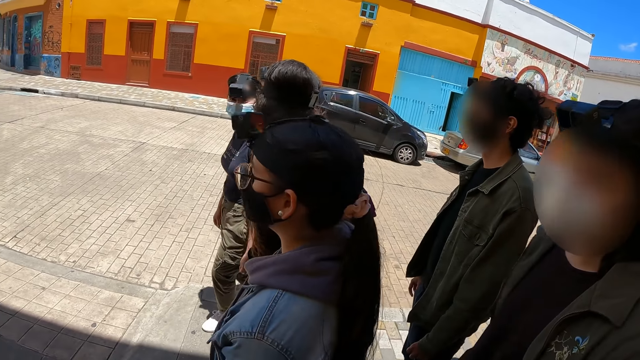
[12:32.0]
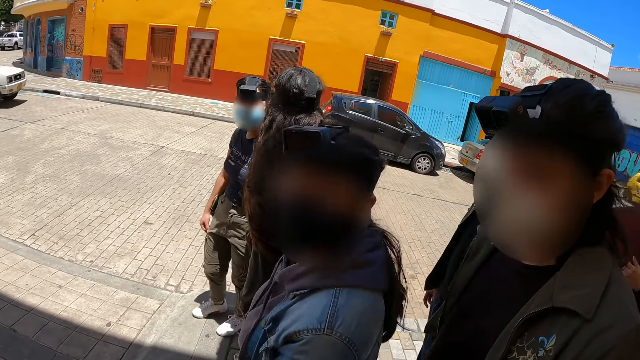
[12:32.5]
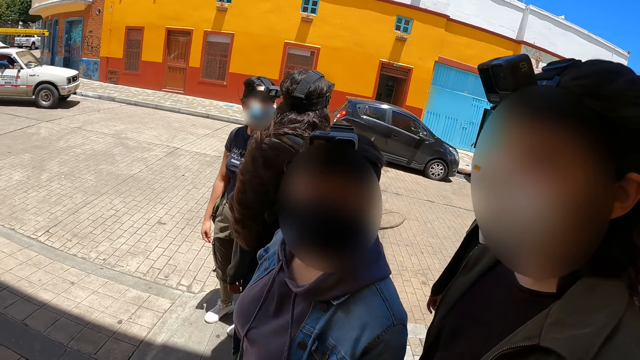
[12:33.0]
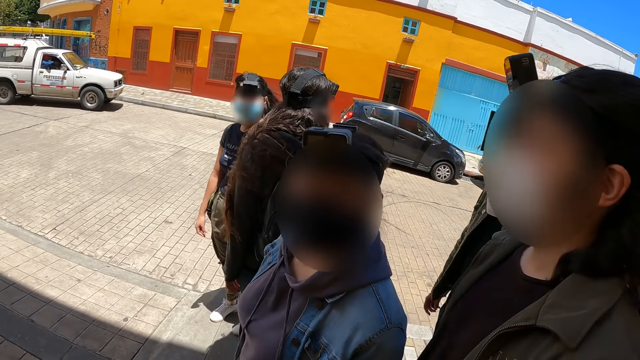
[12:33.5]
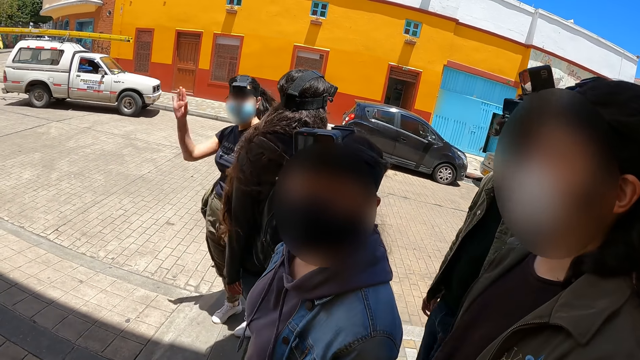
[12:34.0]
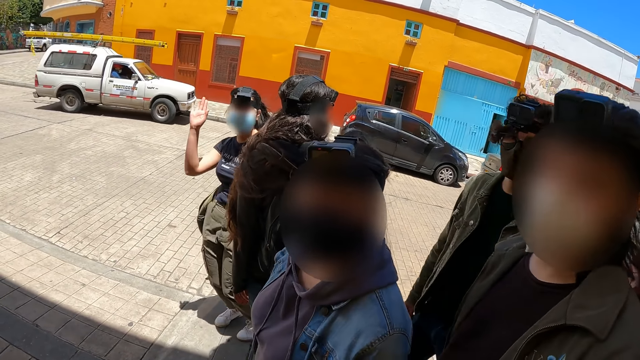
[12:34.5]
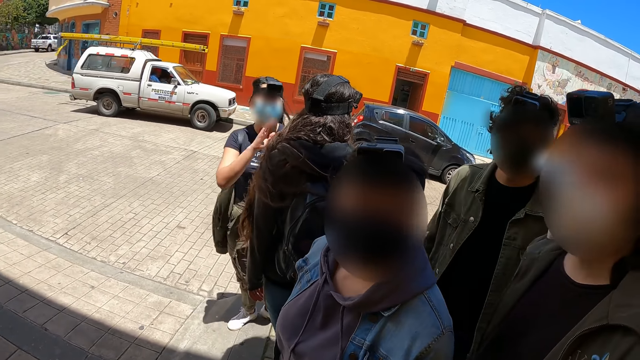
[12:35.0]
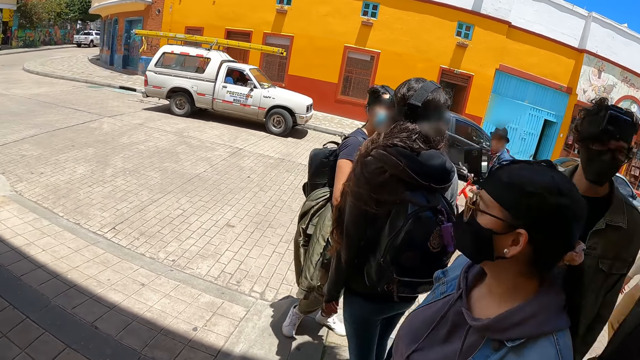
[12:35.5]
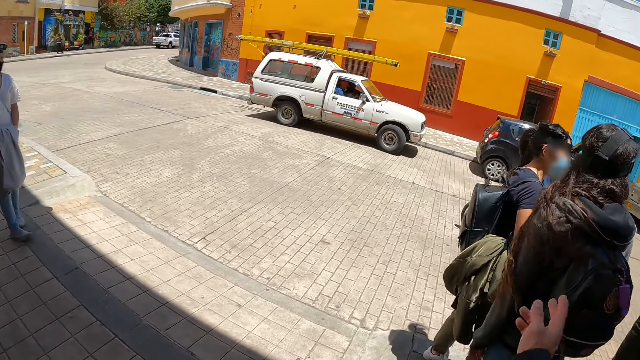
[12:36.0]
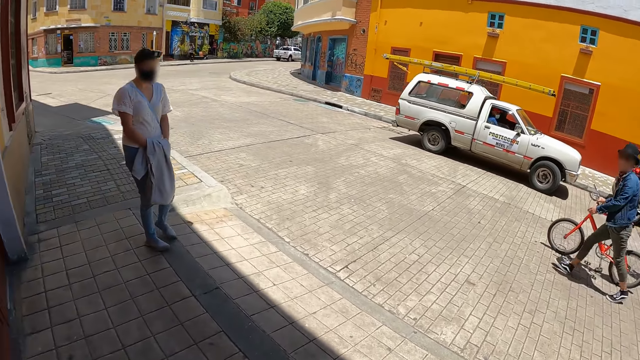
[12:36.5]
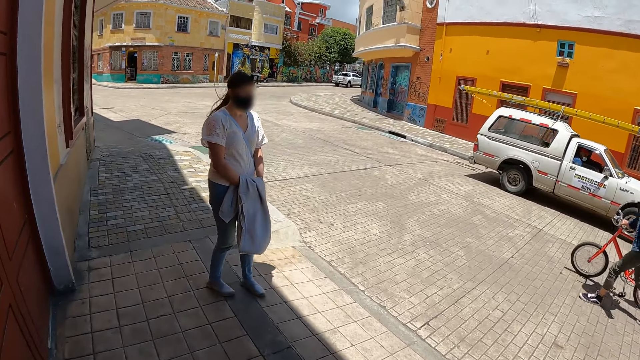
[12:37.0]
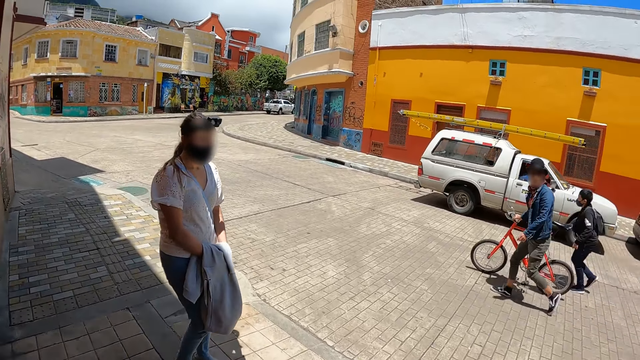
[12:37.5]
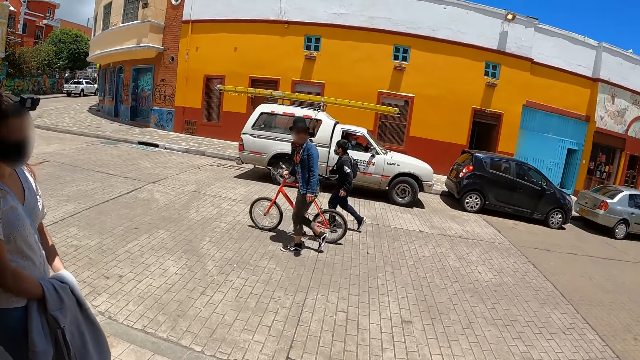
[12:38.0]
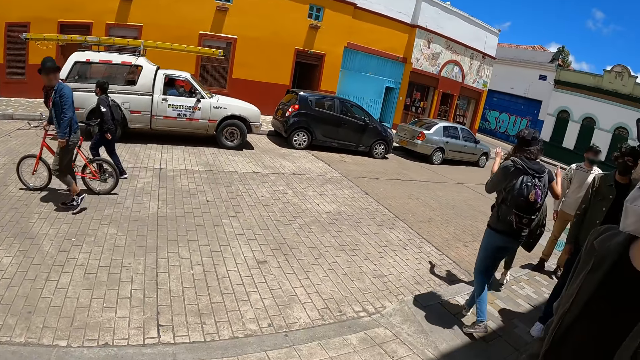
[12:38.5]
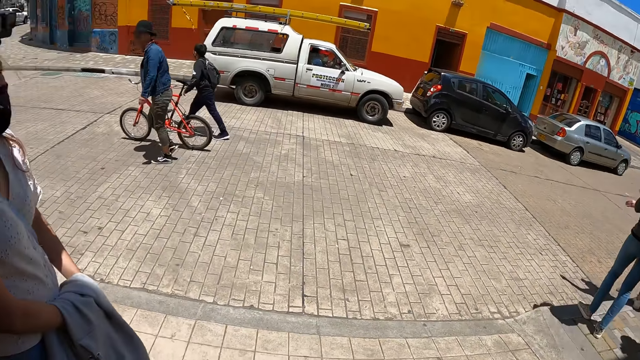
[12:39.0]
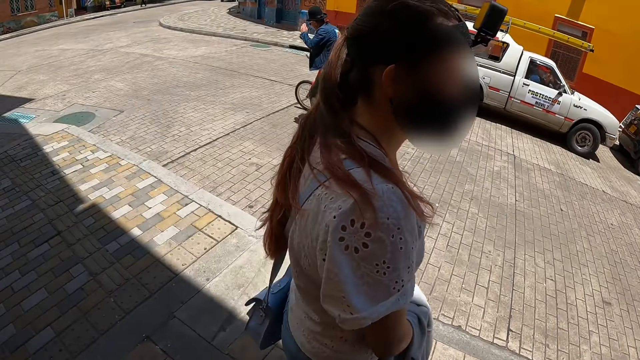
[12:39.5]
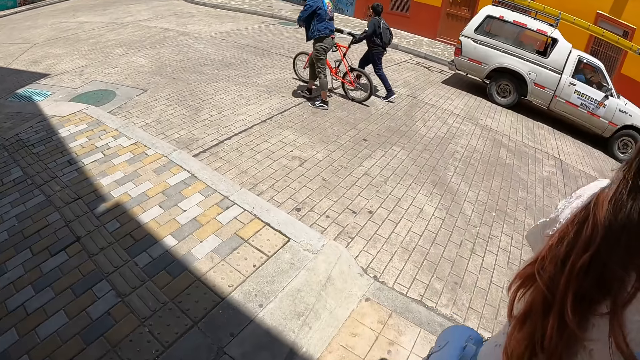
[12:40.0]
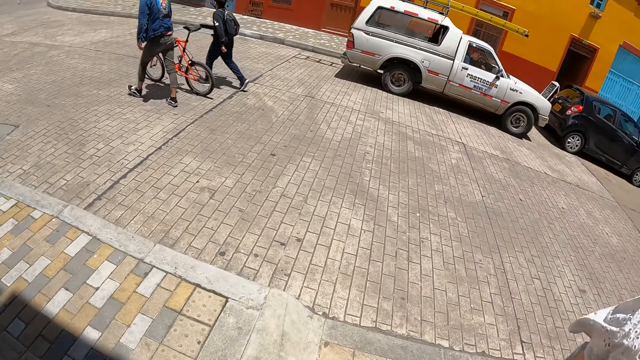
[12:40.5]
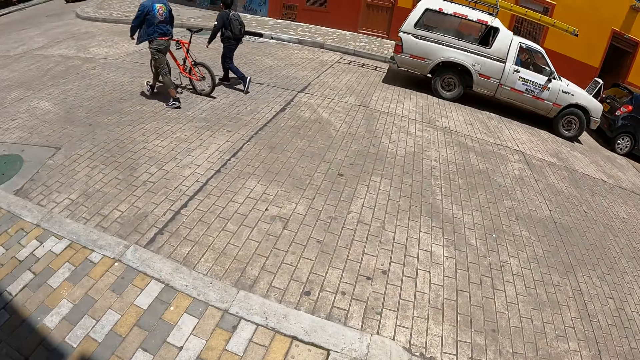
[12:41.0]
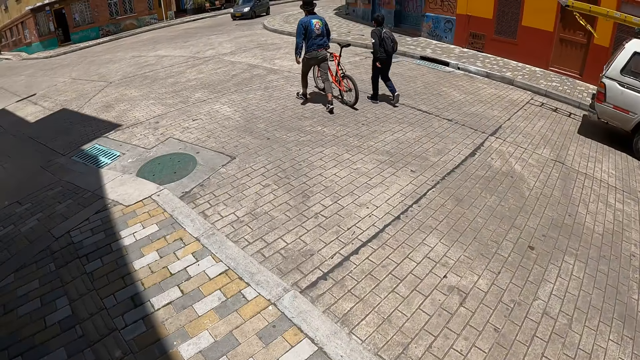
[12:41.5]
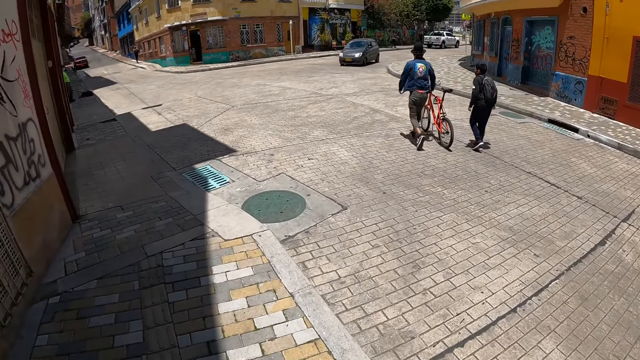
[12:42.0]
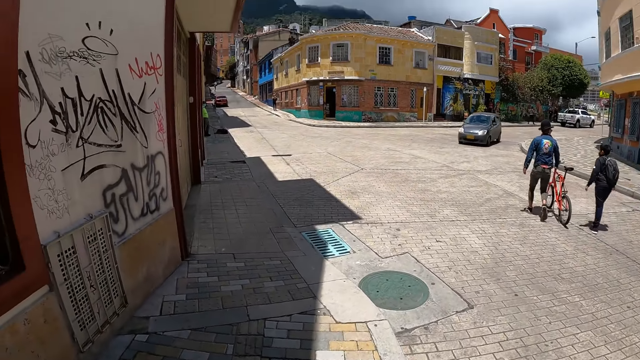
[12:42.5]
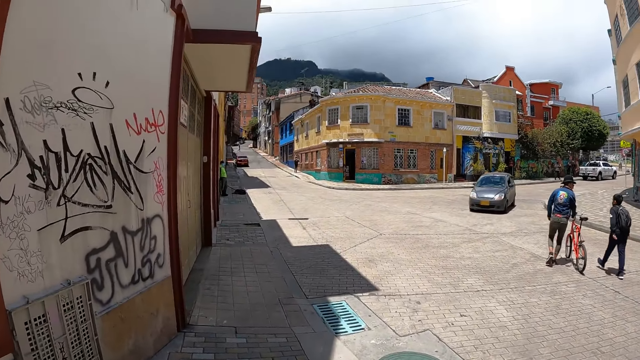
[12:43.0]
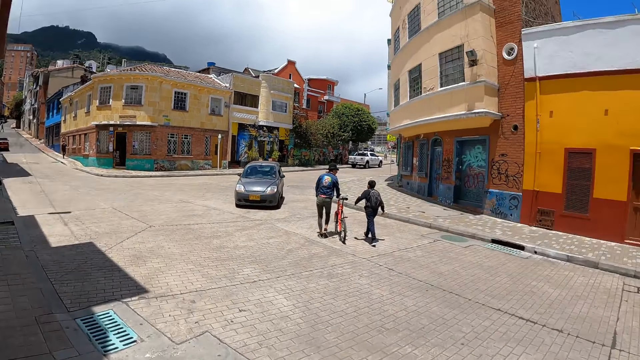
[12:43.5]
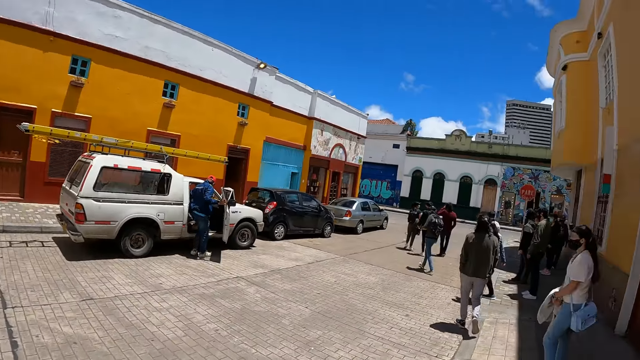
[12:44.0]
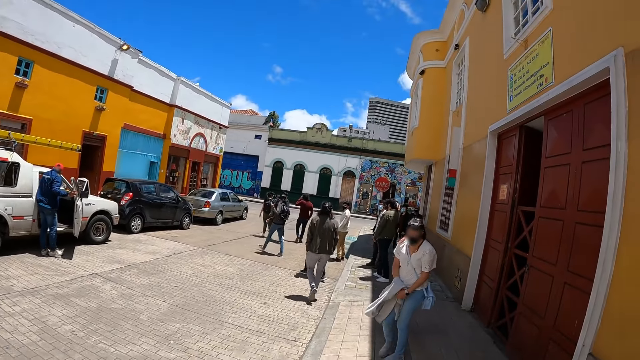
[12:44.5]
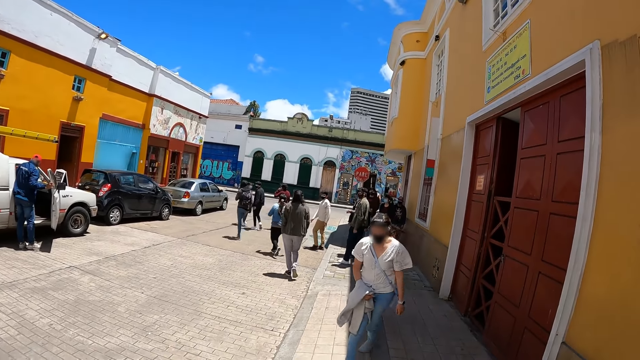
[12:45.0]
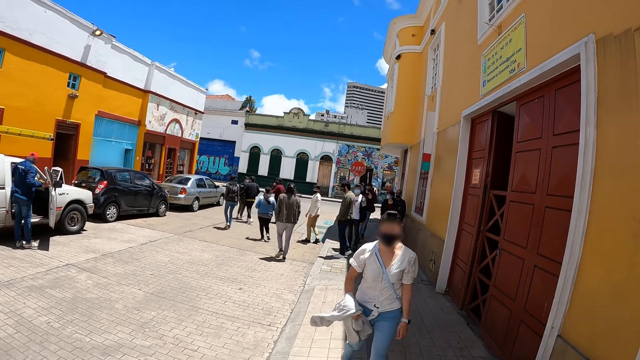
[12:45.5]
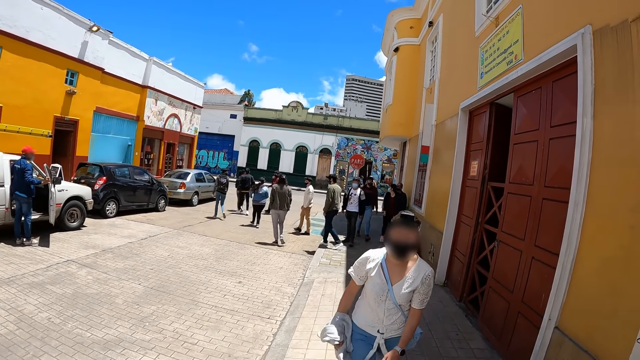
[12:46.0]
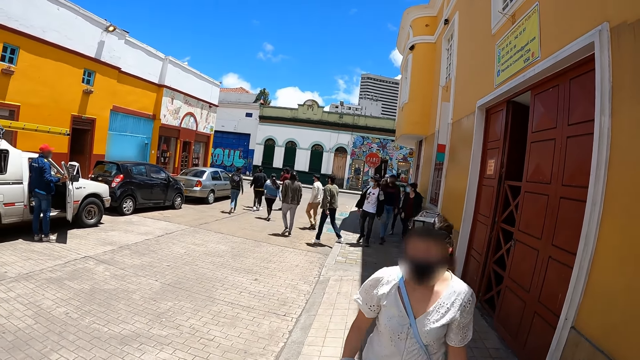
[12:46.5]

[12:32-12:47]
The camera wearer walks towards a woman. They look around the road, walk on the pavement, and turn towards the woman. They look at the woman. The woman walks towards the camera wearer.

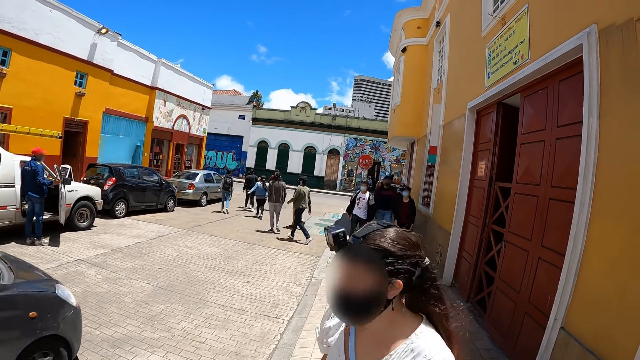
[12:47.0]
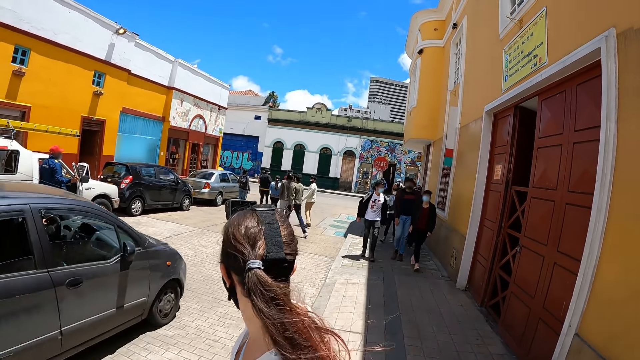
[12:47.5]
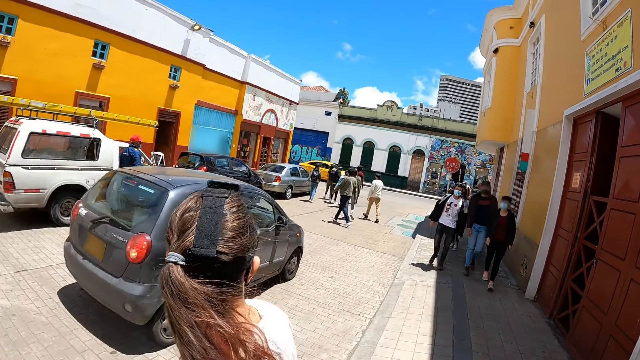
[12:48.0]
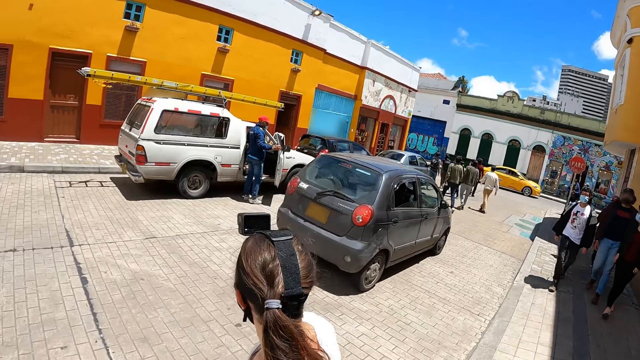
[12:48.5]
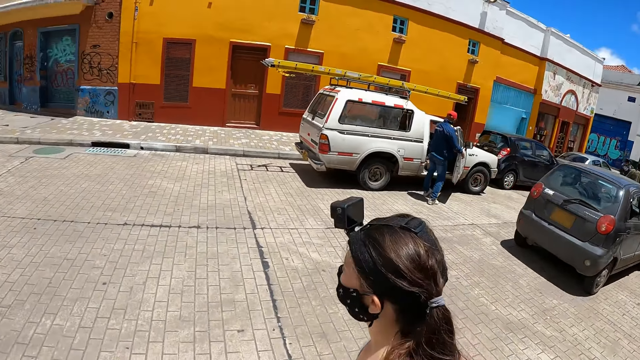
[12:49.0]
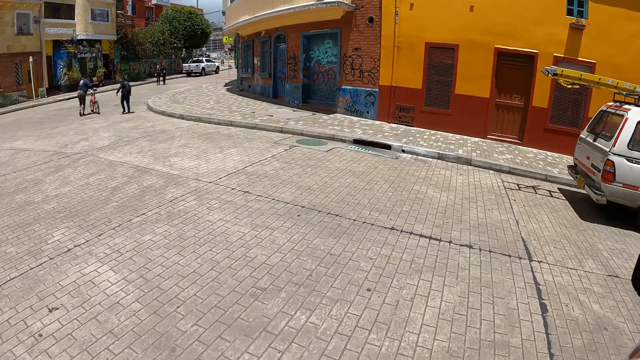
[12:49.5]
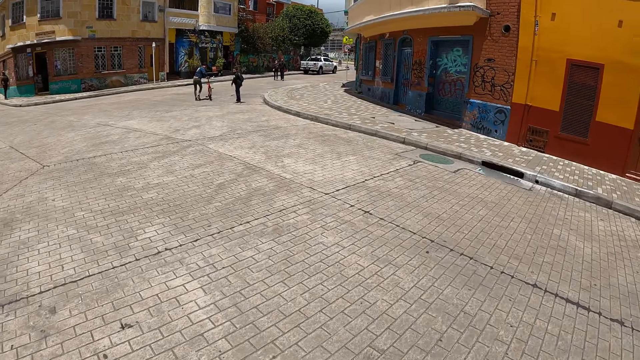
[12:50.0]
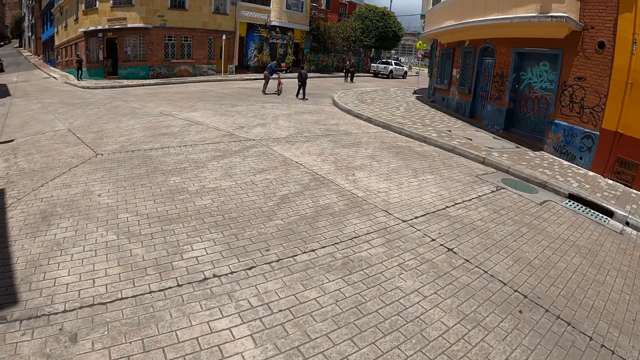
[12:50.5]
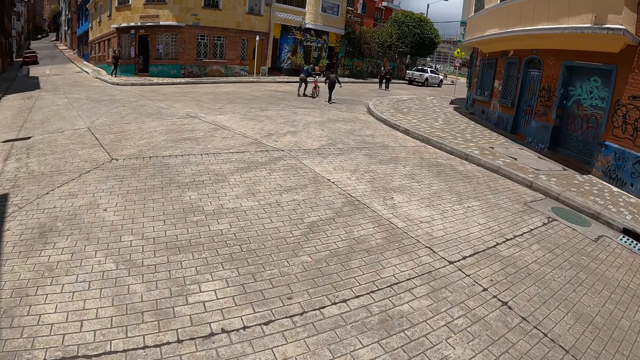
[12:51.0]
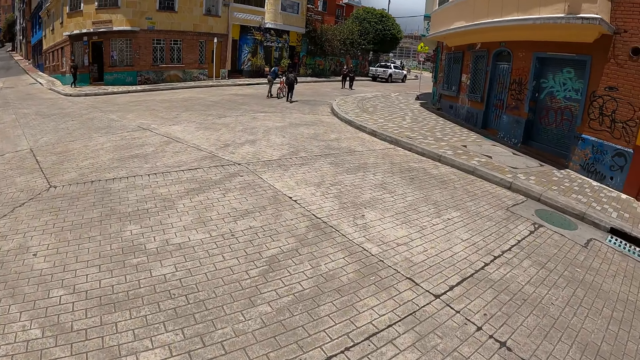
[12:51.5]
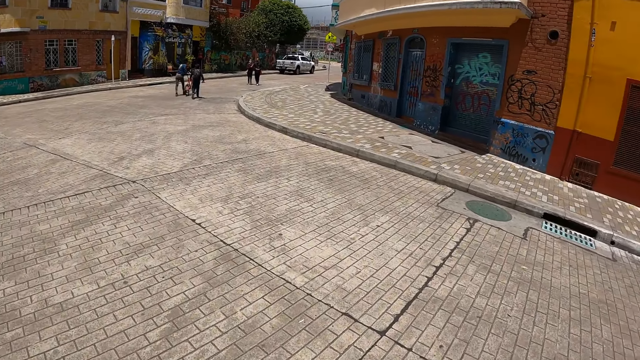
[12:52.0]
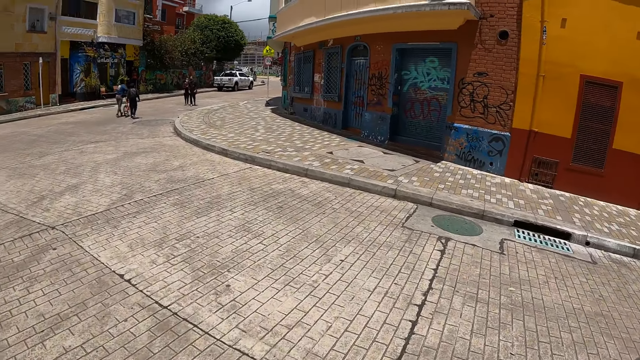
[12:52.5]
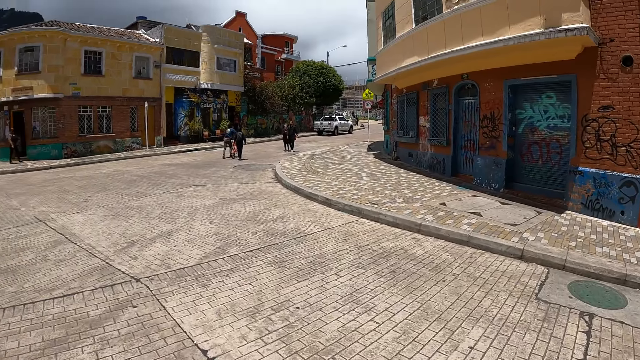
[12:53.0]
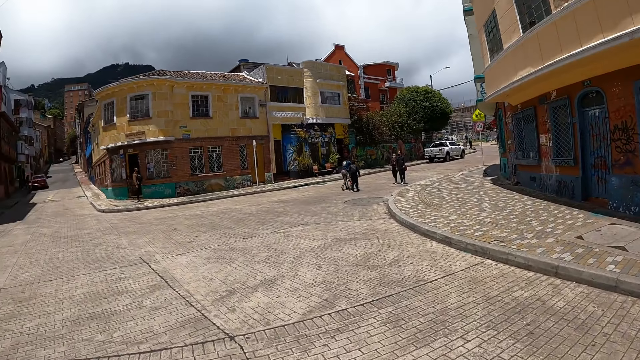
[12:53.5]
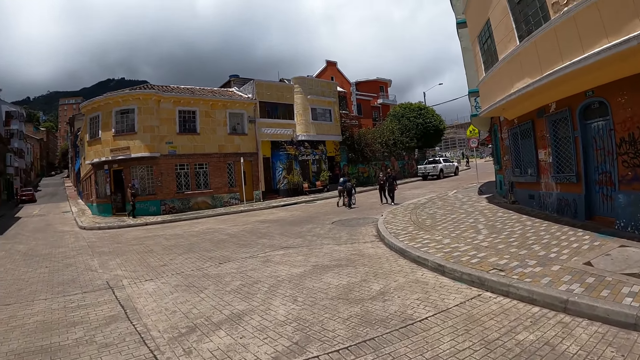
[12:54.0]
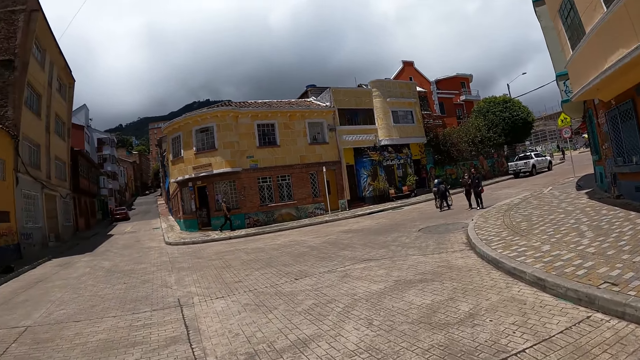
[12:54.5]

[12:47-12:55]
The camera wearer walks on the pavement with a woman. They cross the road with the woman.
